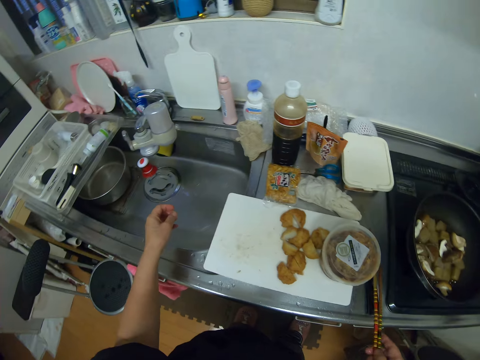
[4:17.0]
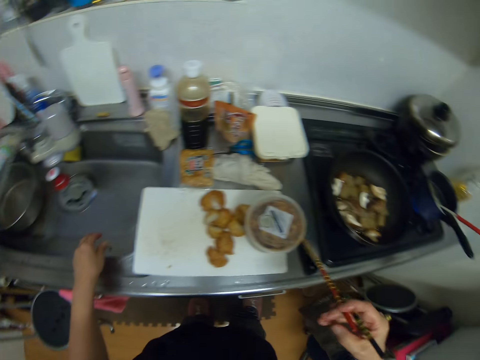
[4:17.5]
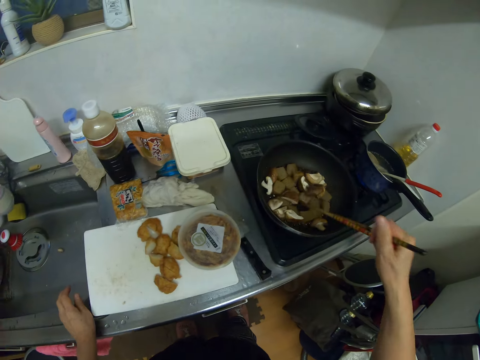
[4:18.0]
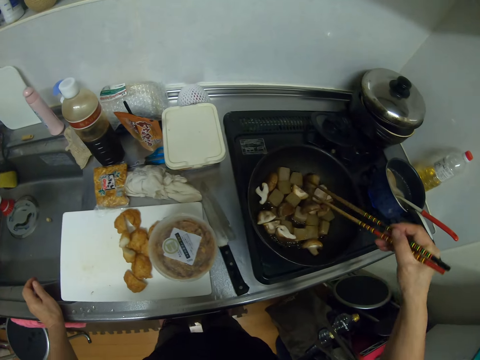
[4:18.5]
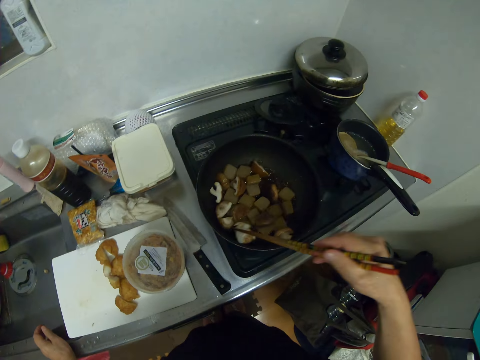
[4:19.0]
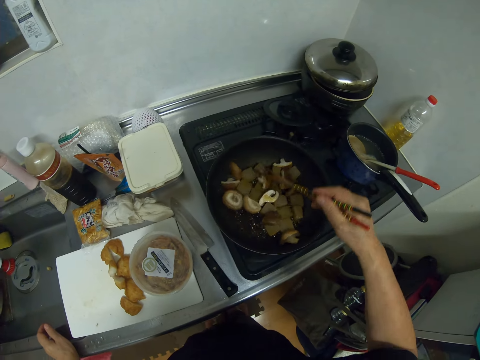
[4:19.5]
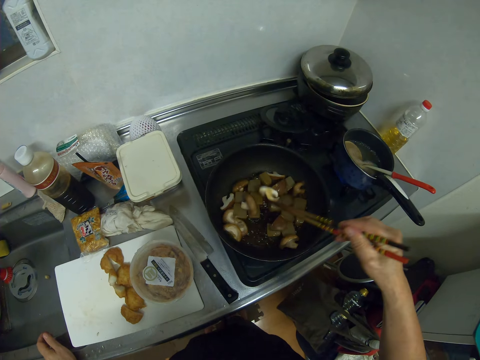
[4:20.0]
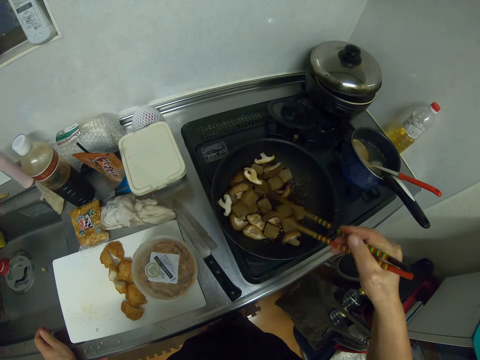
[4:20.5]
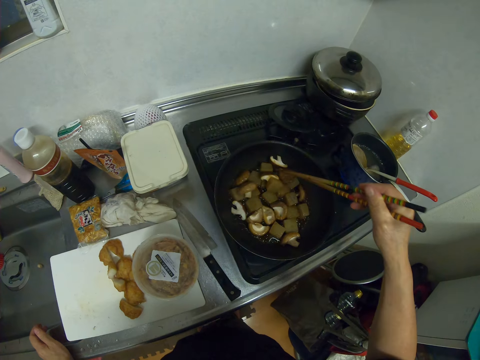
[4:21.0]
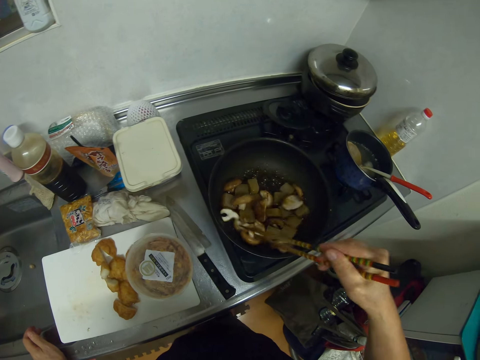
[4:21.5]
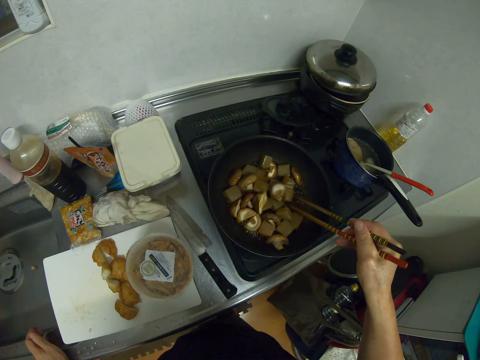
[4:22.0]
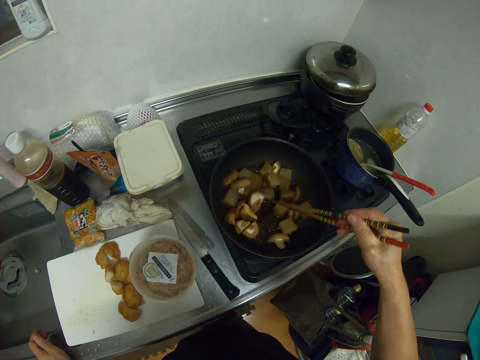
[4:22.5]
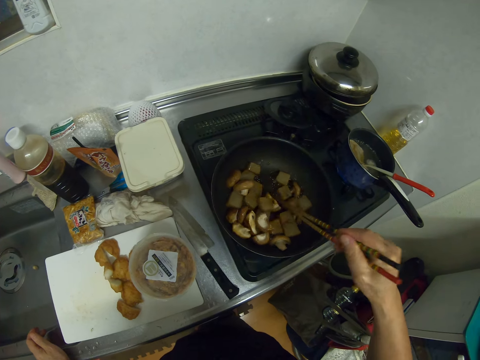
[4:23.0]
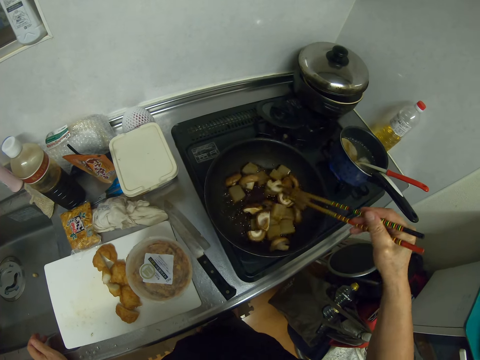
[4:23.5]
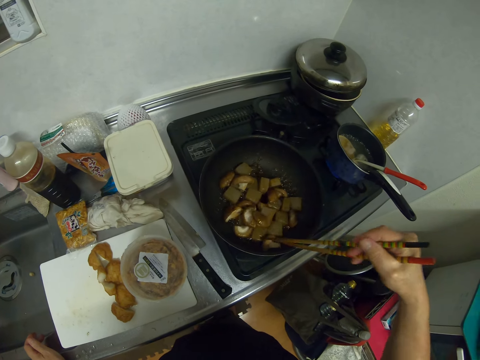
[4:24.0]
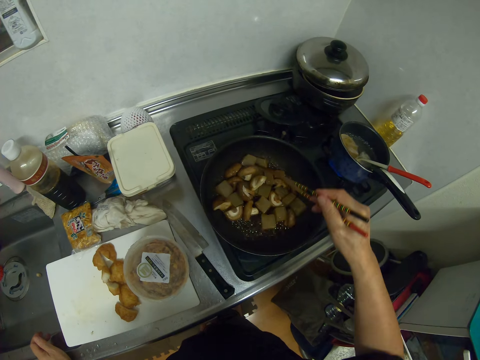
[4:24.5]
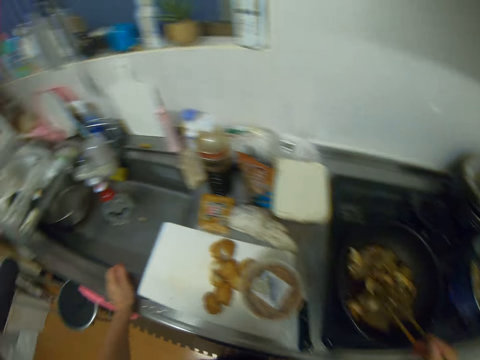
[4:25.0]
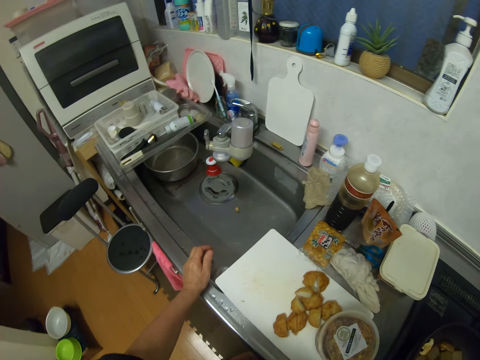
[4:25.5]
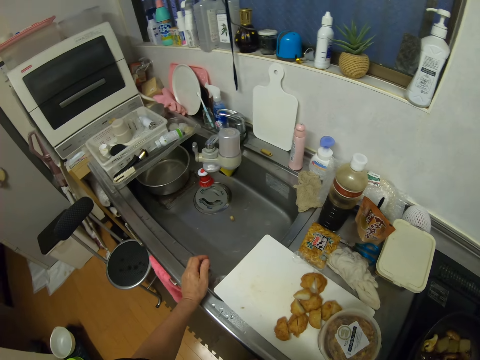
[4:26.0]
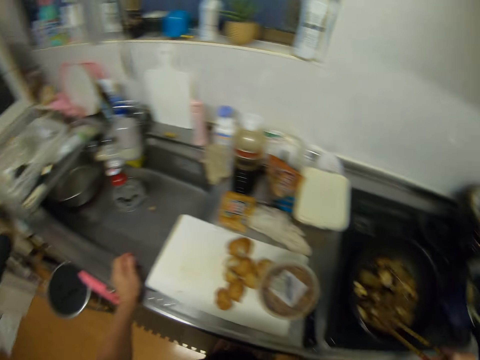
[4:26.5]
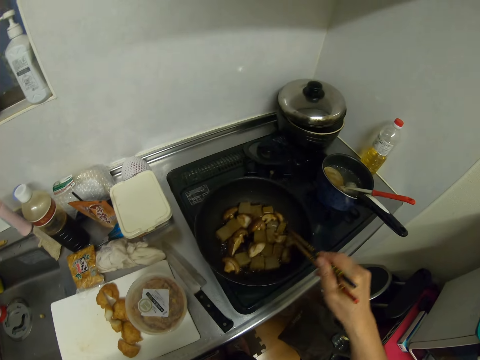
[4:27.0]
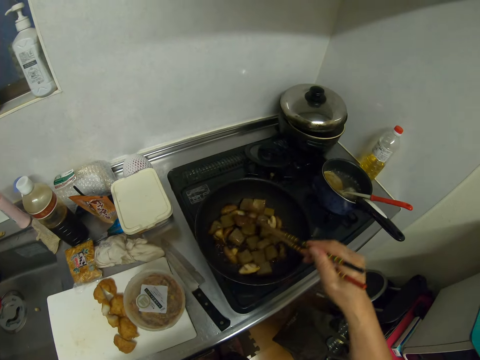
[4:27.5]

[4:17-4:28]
The camera wearer picks up the chopsticks from the kitchen worktop with her right hand. She drops the piece of mushroom in the sink. She stirs the tofu and mushrooms with the chopsticks.

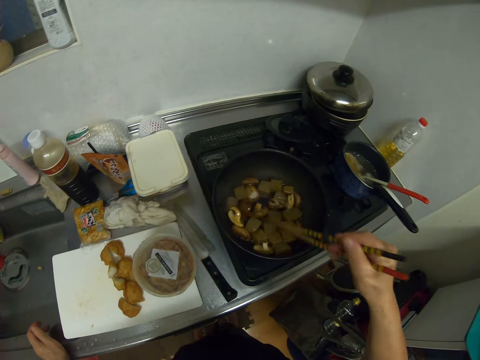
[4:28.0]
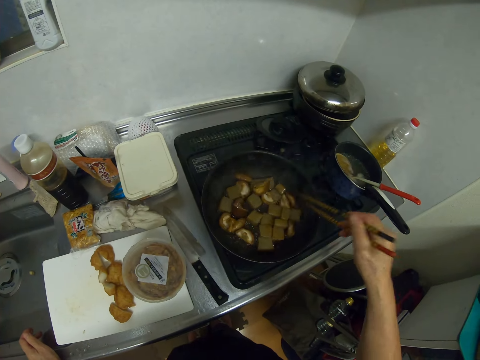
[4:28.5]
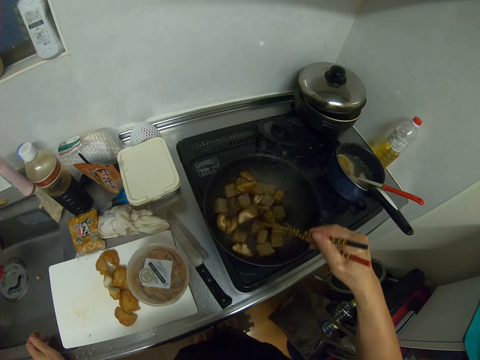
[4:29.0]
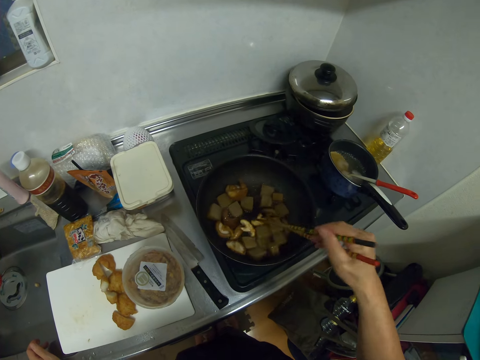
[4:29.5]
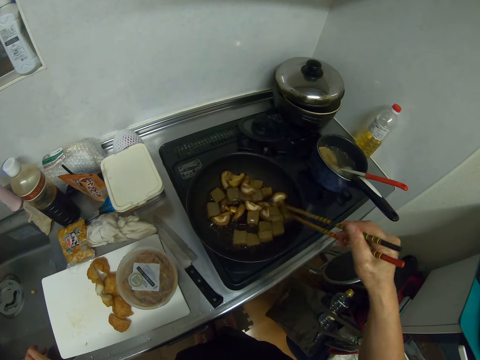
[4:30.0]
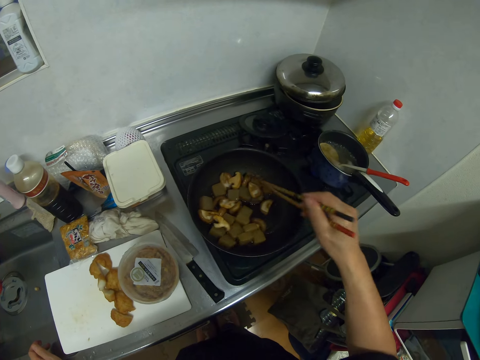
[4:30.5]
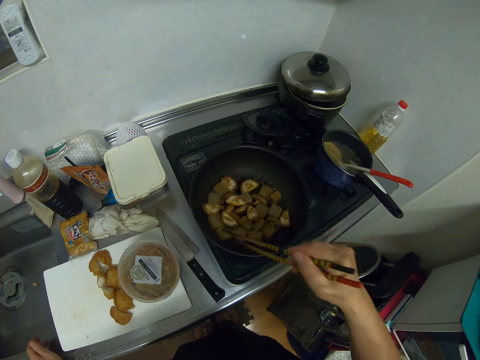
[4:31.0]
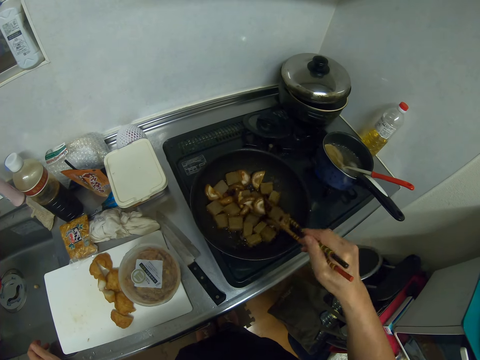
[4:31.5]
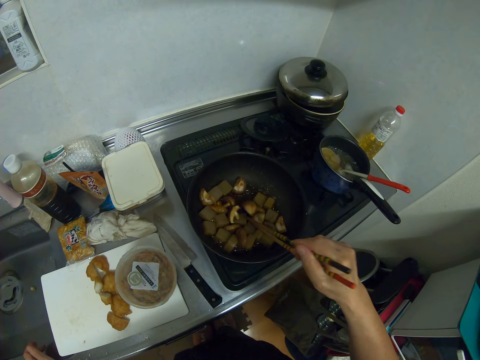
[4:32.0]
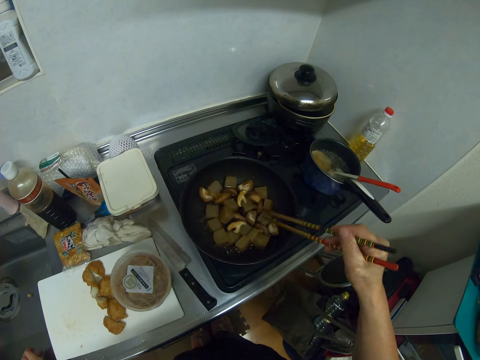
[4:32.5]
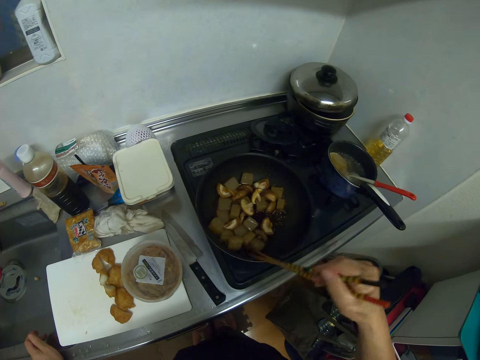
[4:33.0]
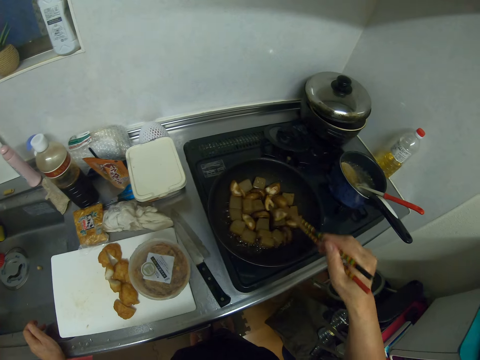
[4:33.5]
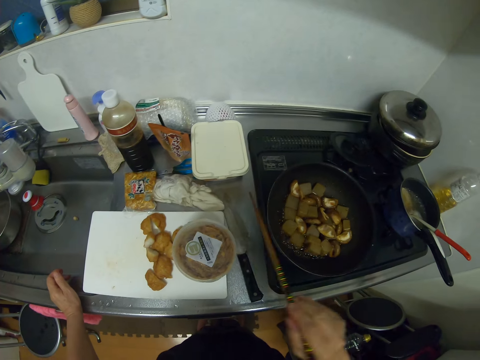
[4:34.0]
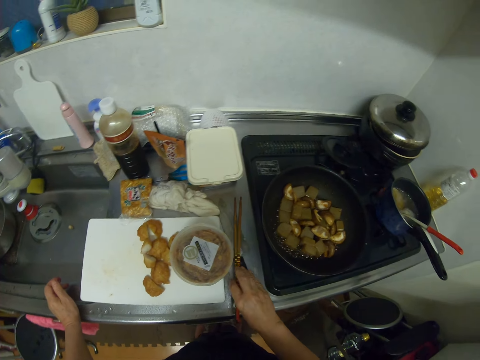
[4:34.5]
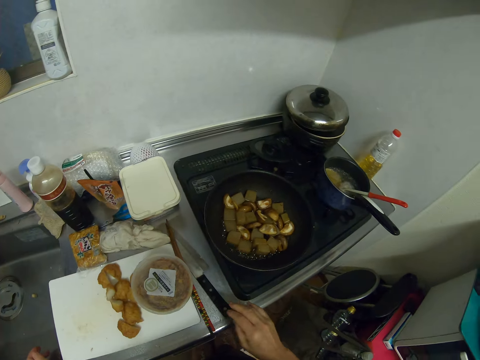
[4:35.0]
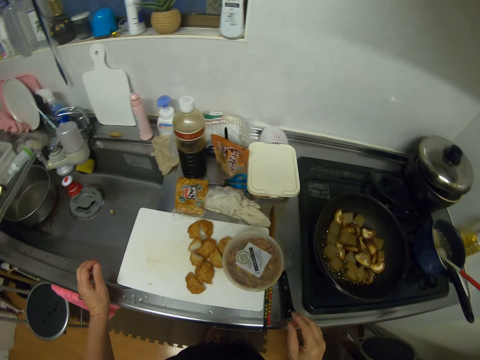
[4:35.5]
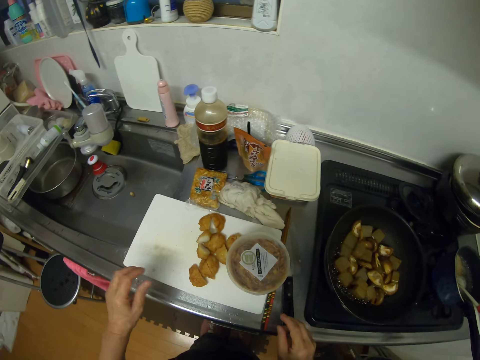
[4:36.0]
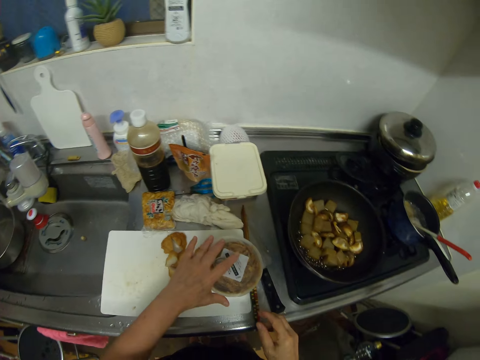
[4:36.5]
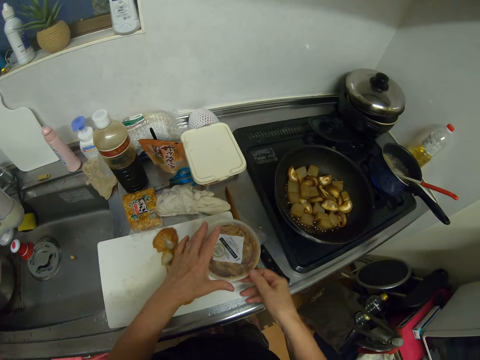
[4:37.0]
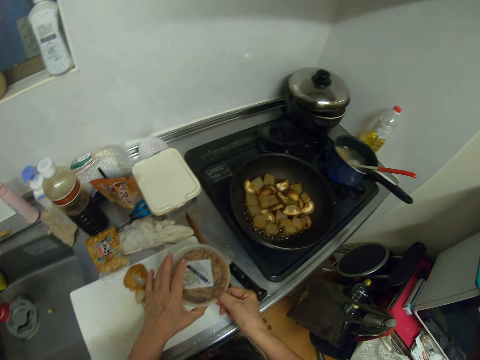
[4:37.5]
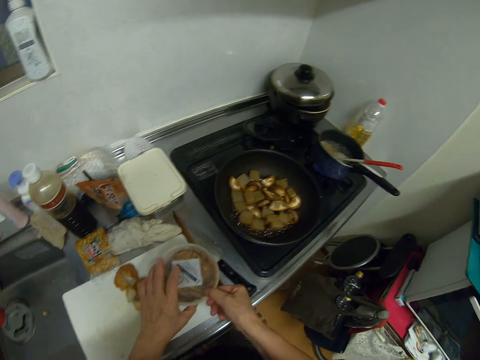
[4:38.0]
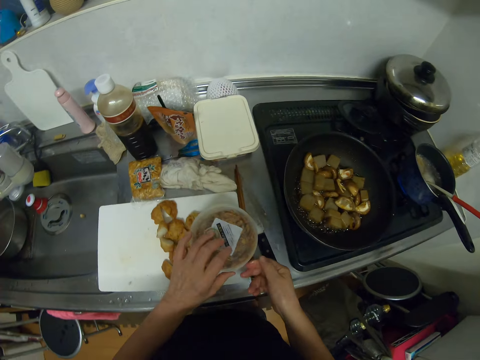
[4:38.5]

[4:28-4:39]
The camera wearer drops the chopsticks on the kitchen worktop. They unlid a tin. They hold the container.

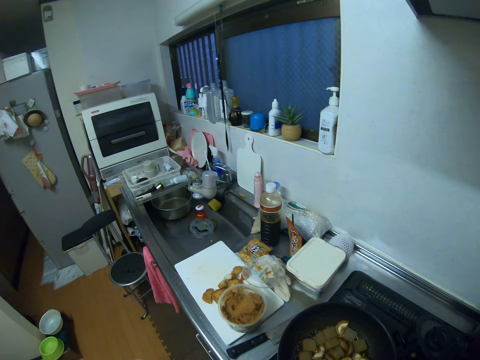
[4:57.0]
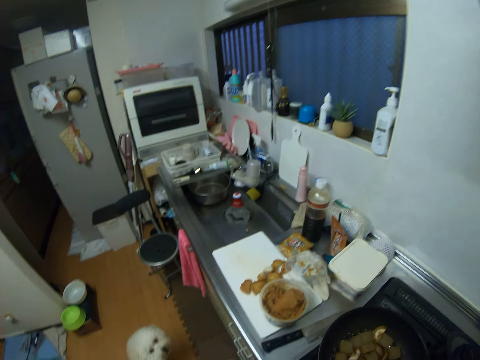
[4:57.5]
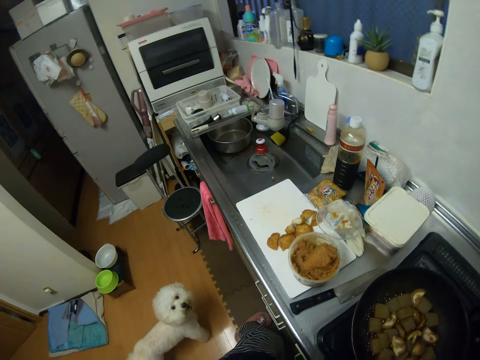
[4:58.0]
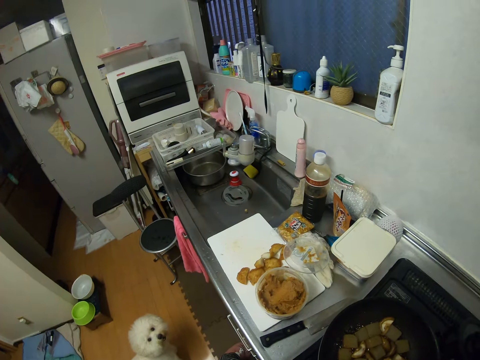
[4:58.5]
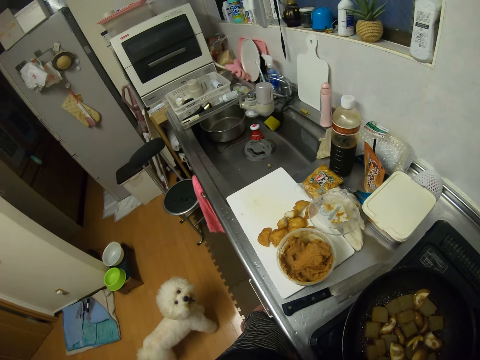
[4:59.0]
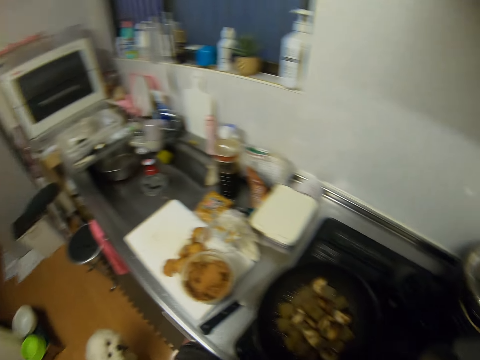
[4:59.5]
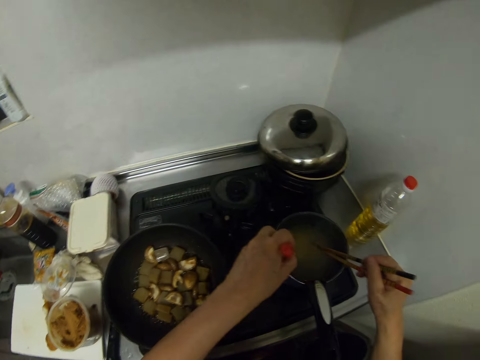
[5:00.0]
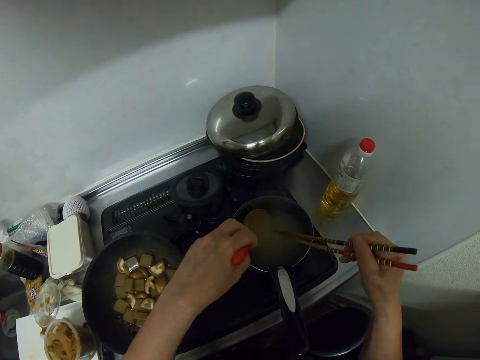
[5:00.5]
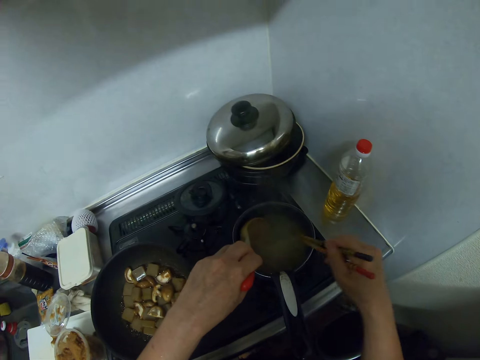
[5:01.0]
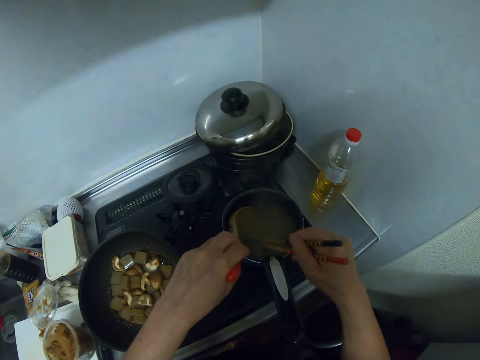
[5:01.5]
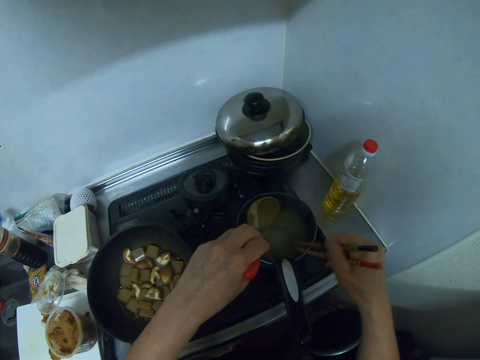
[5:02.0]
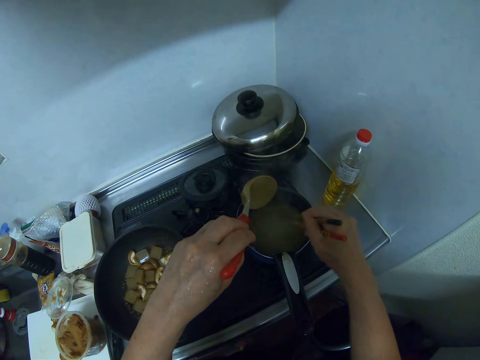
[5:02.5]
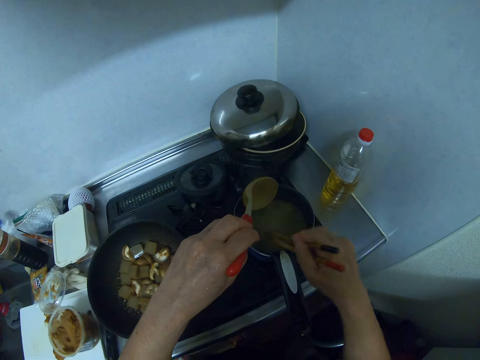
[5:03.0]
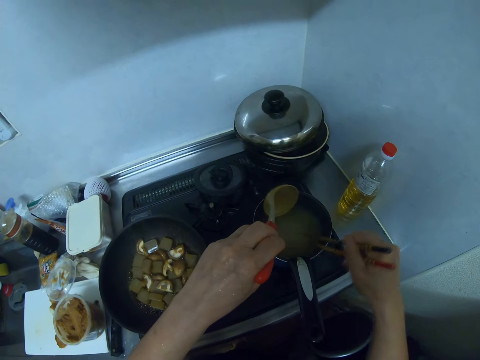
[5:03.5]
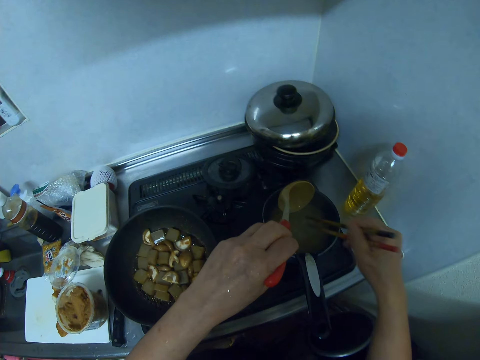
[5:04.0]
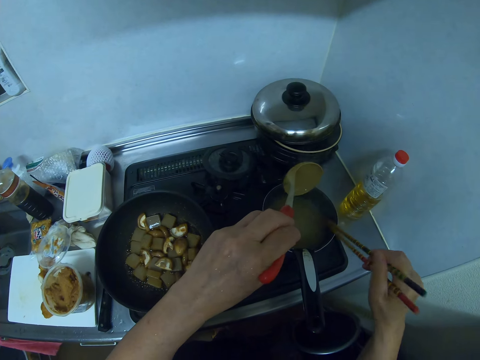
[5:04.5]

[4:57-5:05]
The camera wearer sneezes. They stir the water with chopsticks. They remove the spoon from the water.
